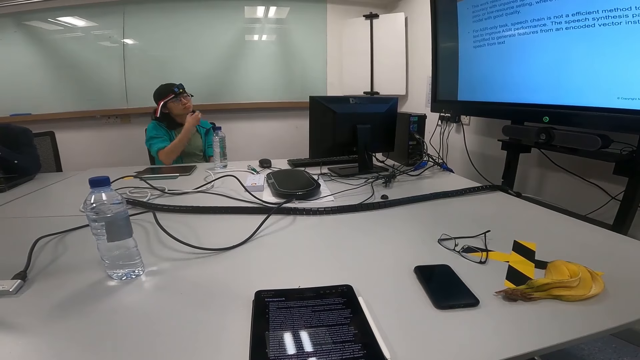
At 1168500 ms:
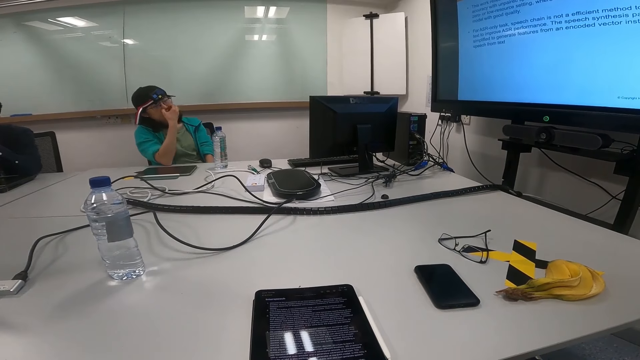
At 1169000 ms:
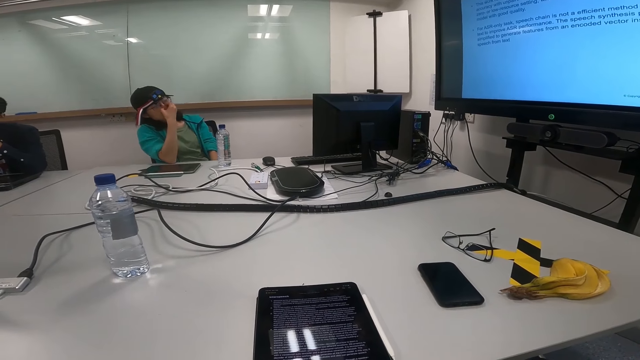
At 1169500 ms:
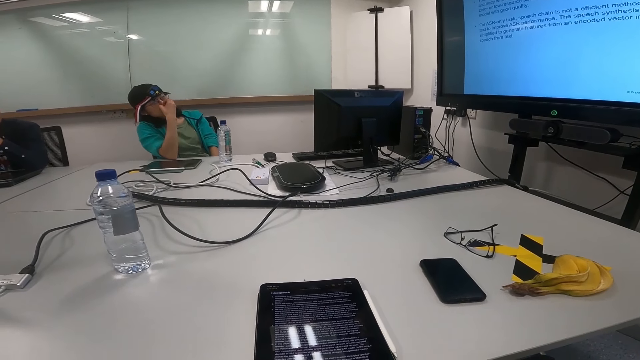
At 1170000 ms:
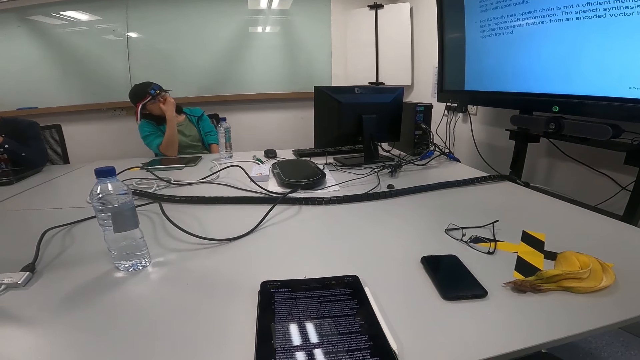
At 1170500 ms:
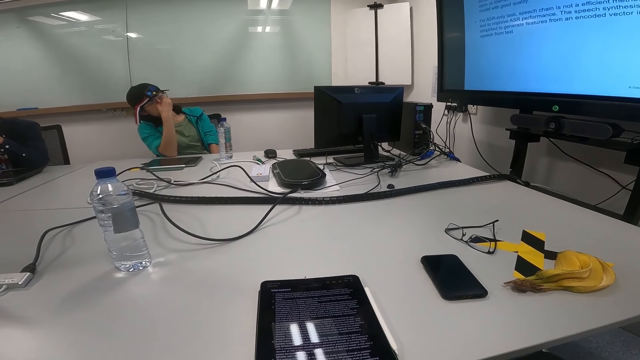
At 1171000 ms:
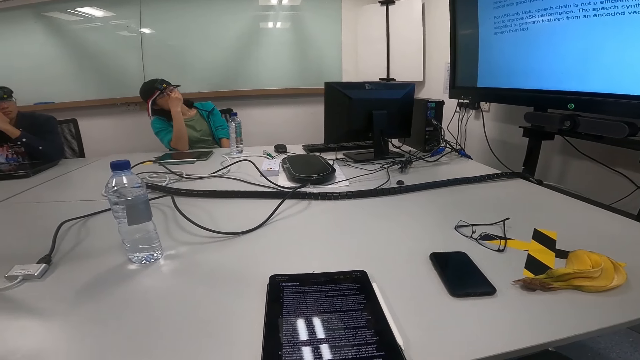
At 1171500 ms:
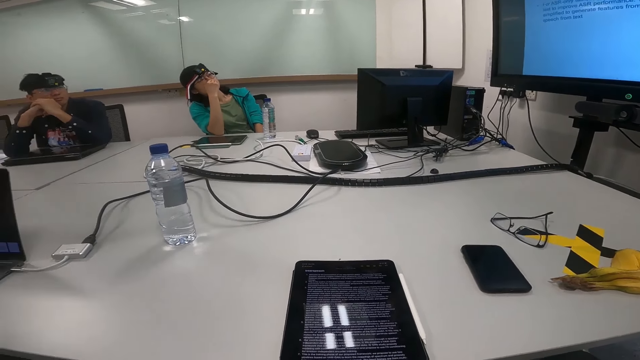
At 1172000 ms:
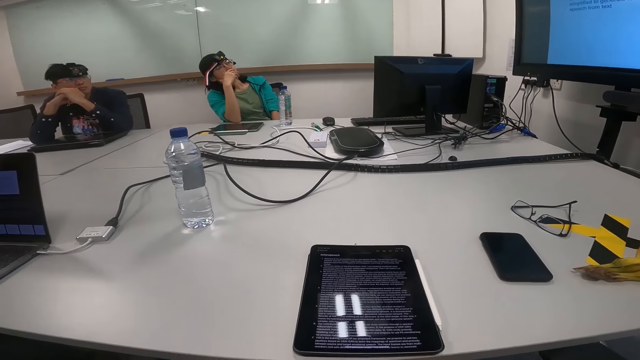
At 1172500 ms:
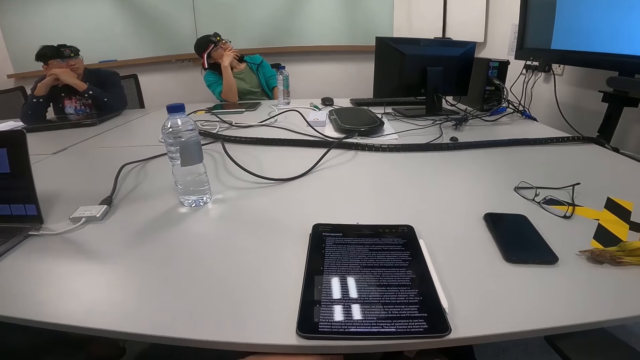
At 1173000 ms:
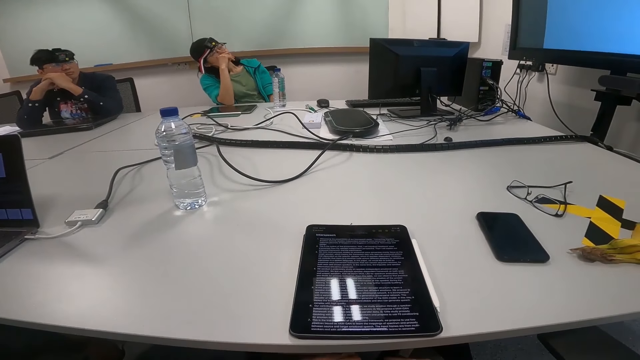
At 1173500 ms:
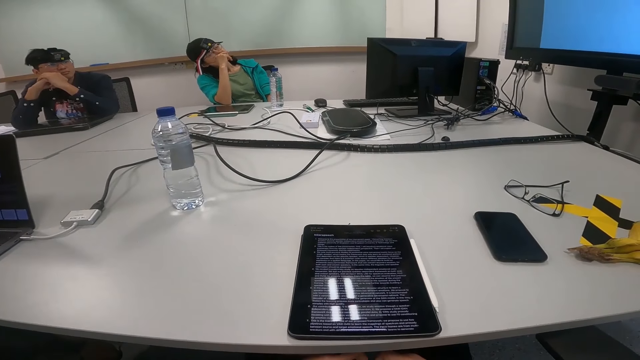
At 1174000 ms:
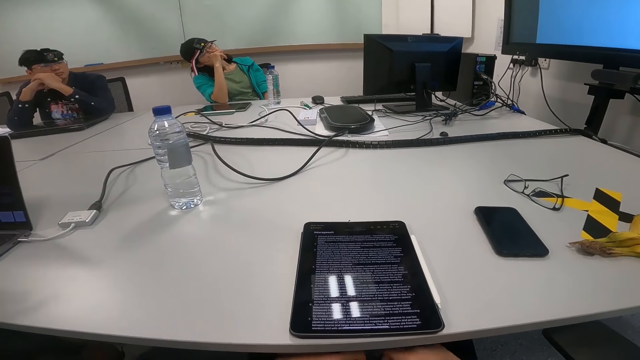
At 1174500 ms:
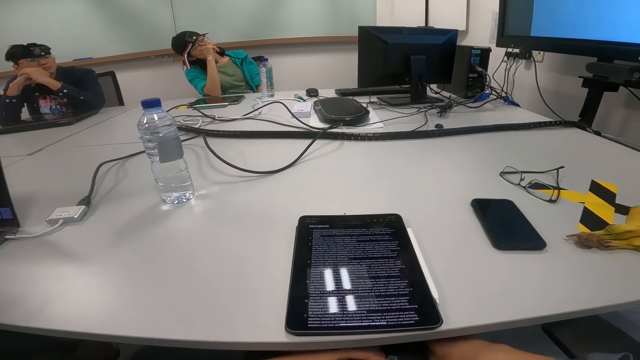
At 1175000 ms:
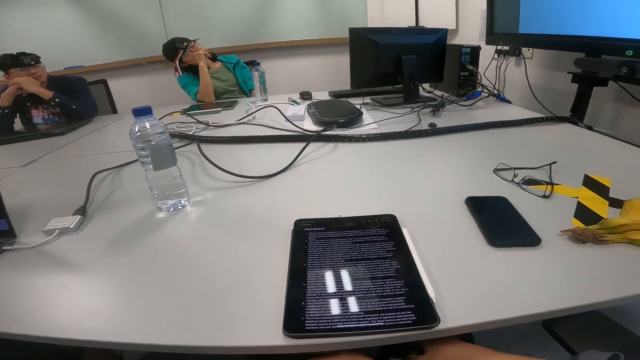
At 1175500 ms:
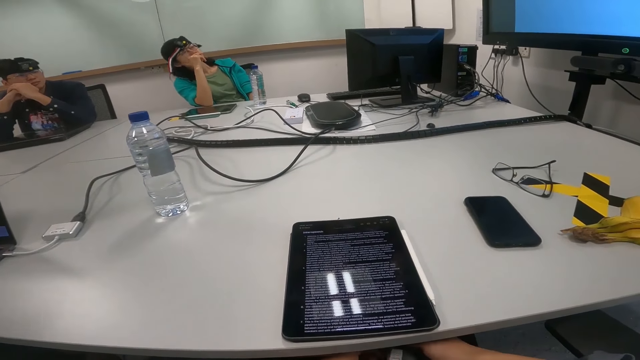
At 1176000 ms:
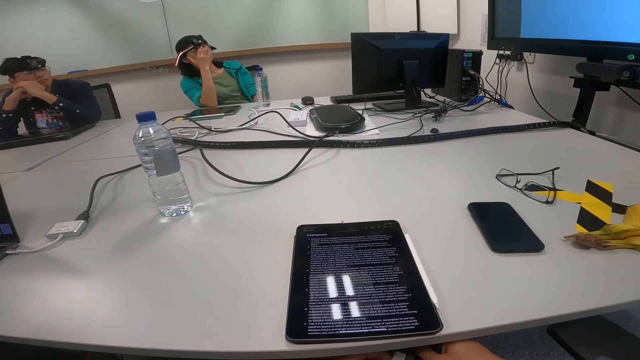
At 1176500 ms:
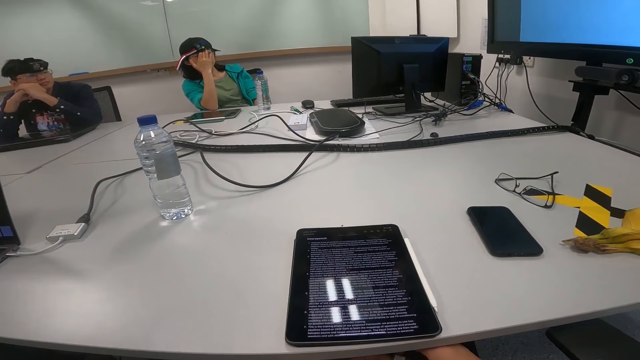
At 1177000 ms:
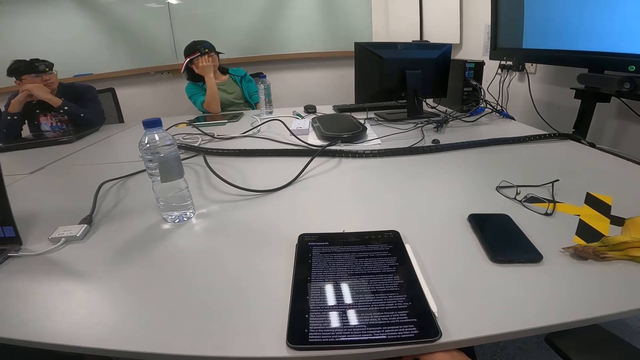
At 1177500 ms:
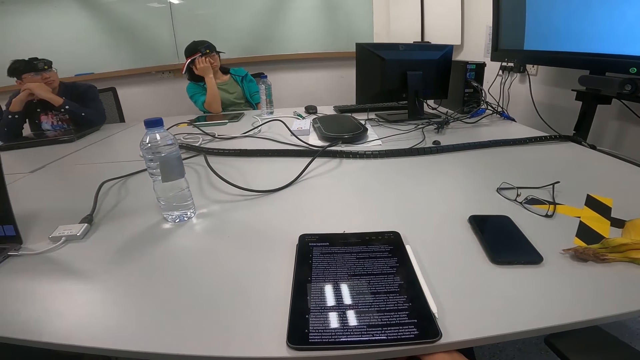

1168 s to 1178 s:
The camera wearer turns to the side. A man leans on the table. A woman touches the nose. The camera wearer reads on the tablet. They turn to the side. Another man stares at the screen. The camera wearer turns to the side.

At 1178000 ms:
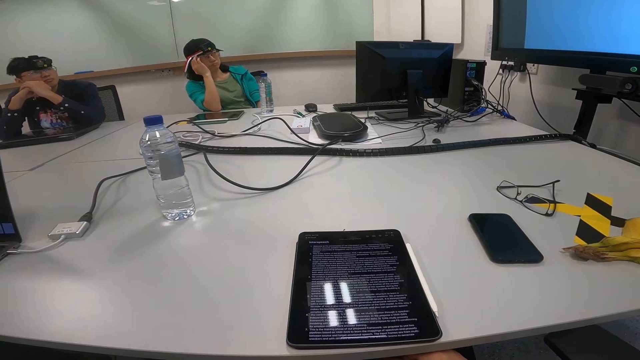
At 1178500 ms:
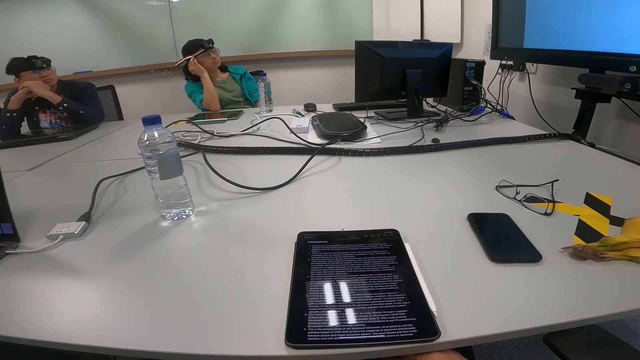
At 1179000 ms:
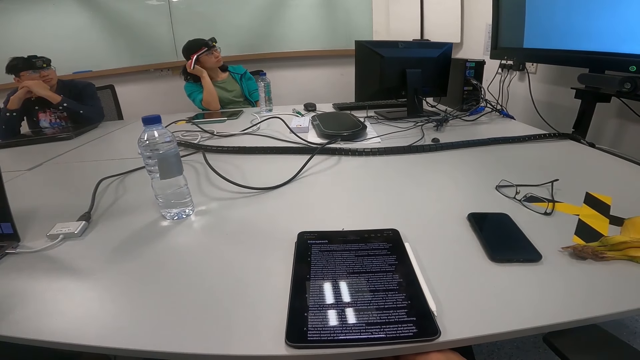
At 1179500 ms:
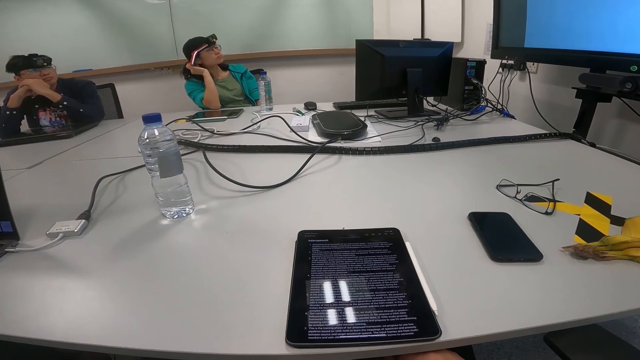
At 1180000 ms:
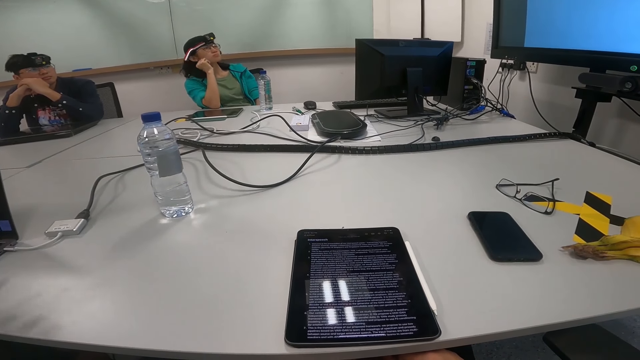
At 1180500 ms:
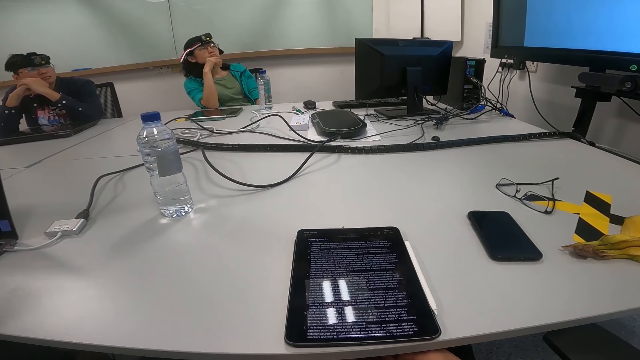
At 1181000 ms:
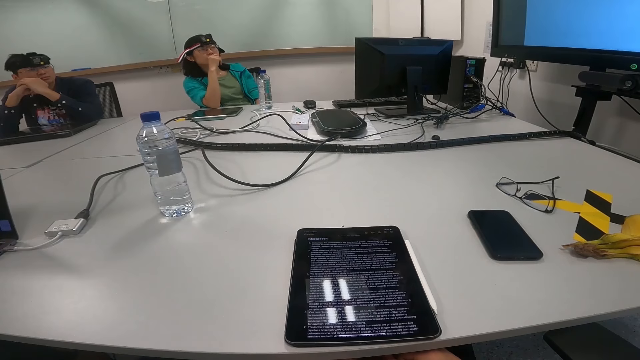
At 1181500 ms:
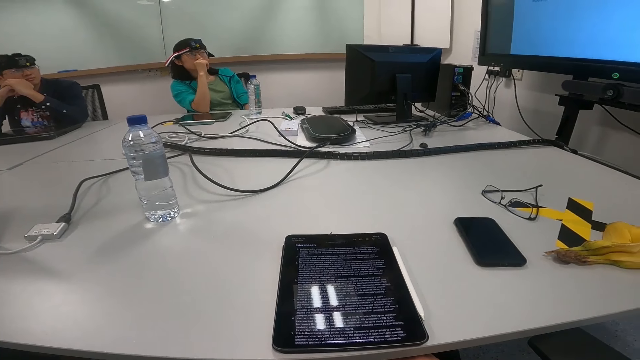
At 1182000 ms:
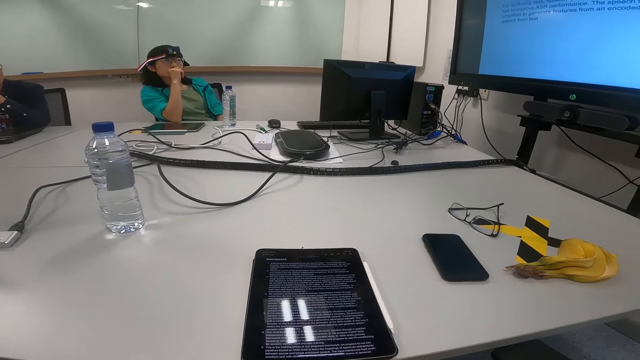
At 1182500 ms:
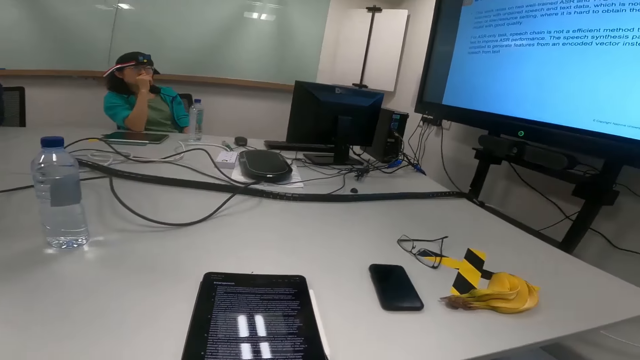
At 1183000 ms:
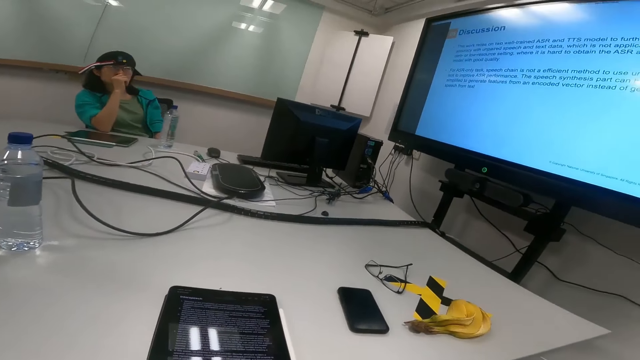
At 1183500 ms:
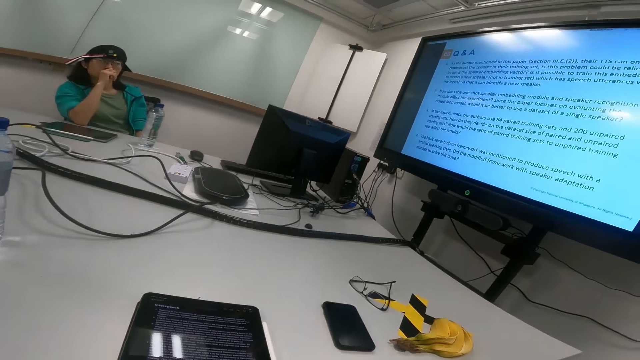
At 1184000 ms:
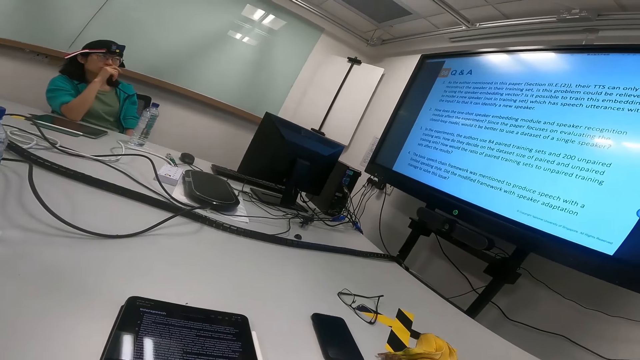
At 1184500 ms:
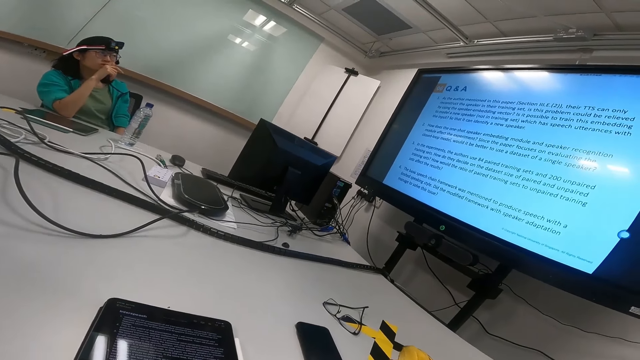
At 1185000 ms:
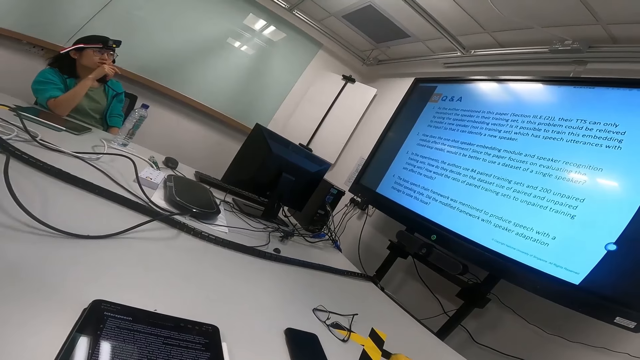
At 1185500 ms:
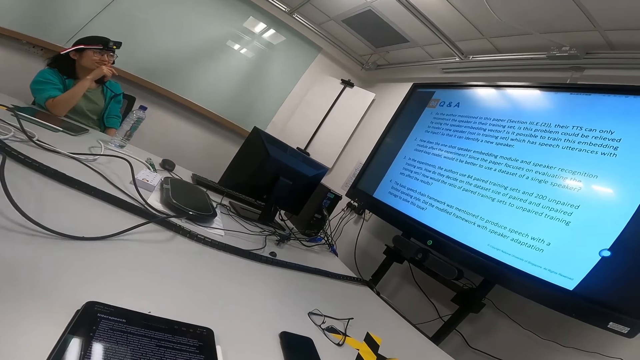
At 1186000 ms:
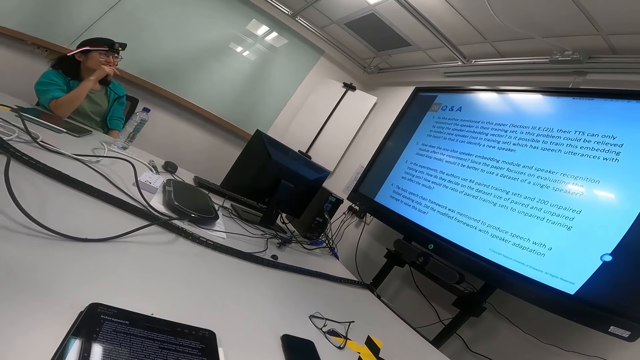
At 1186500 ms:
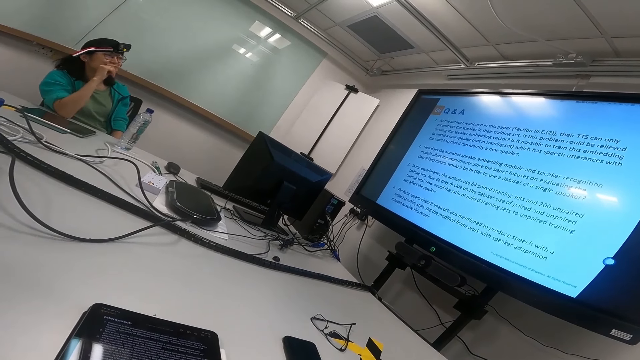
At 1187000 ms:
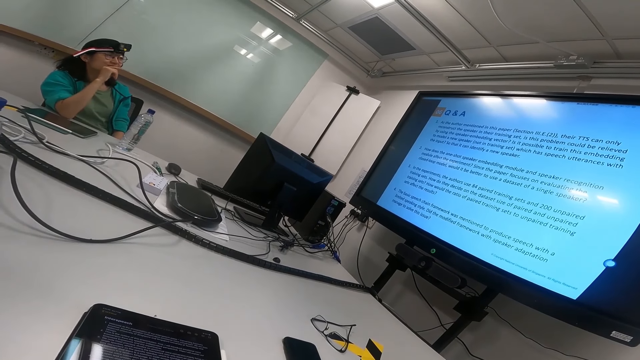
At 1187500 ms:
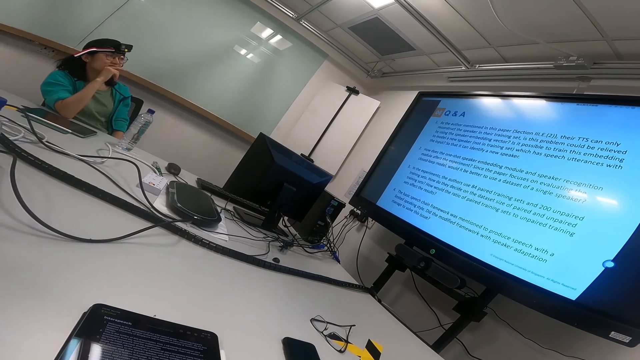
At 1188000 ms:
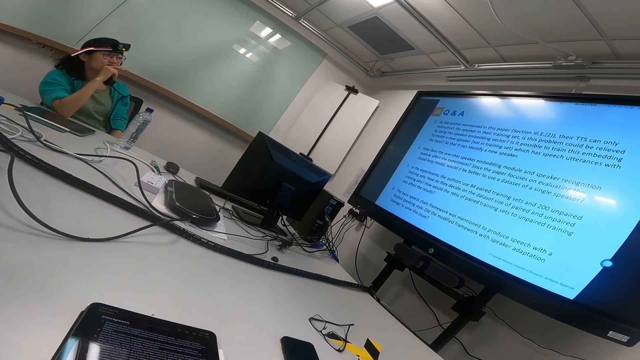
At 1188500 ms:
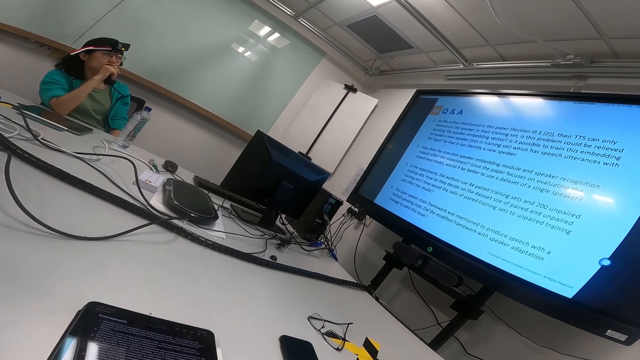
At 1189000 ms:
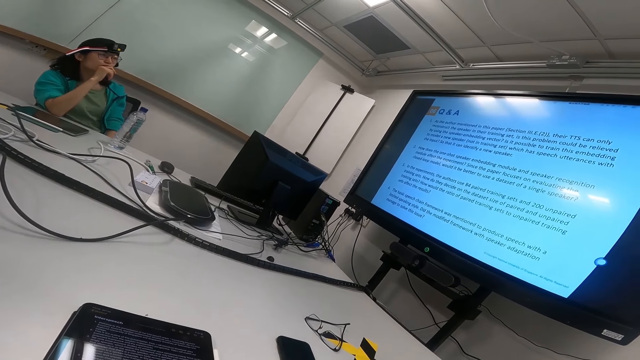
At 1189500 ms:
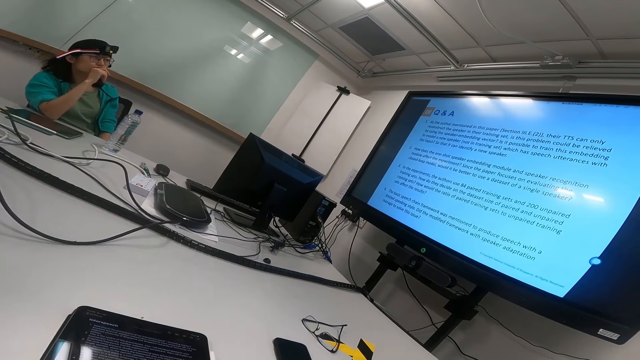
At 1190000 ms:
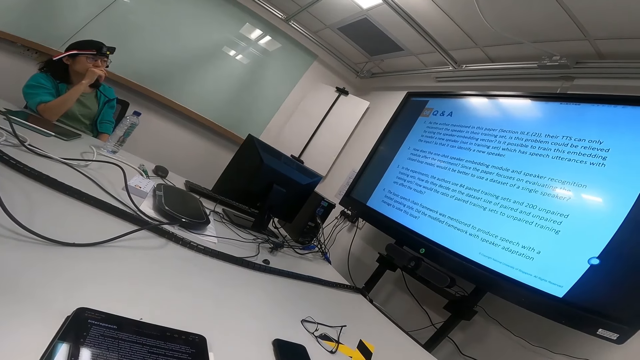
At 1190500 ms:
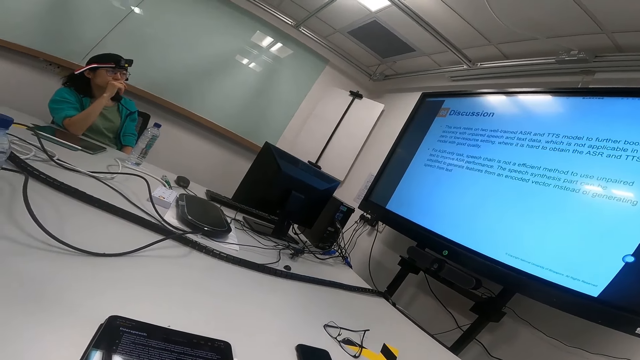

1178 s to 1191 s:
A man stares at the screen. Another man stares at the screen. The camera wearer turns to the side. They look at the screen. They stare at the screen.
